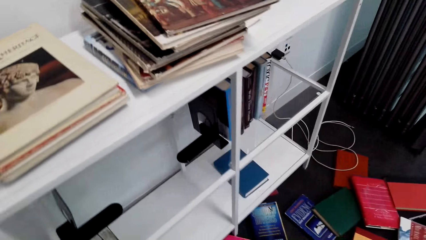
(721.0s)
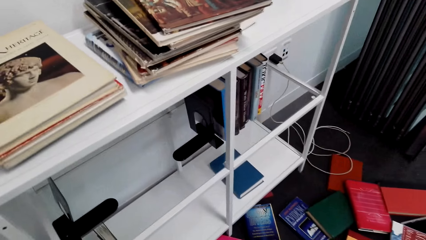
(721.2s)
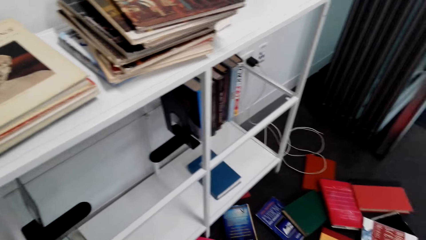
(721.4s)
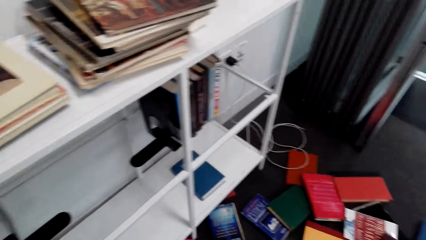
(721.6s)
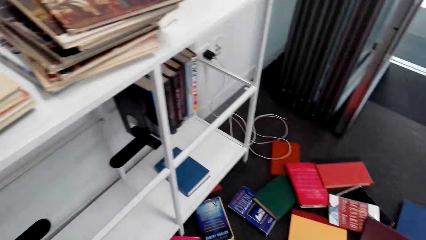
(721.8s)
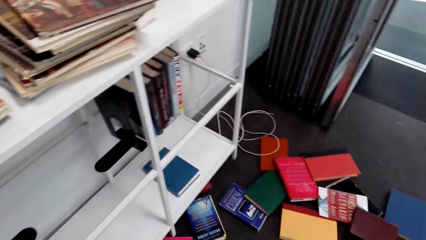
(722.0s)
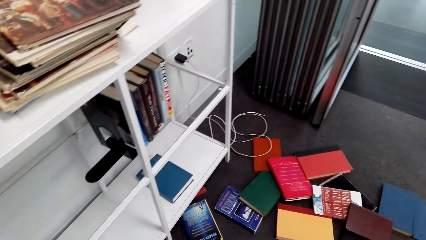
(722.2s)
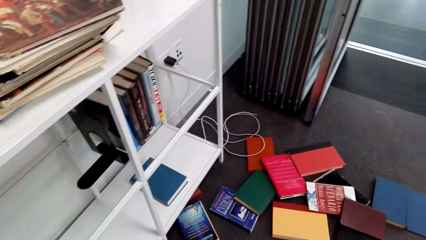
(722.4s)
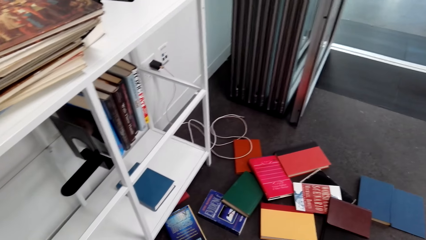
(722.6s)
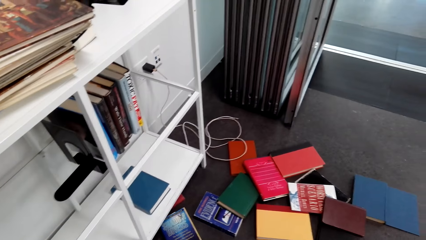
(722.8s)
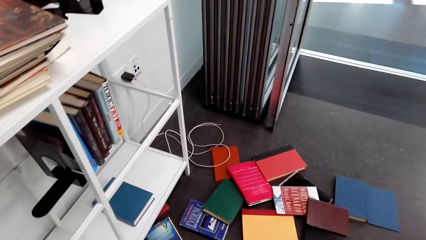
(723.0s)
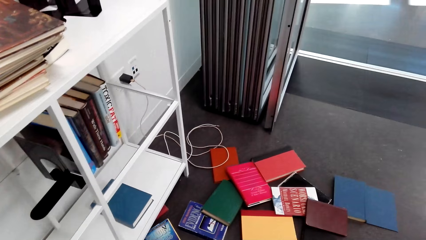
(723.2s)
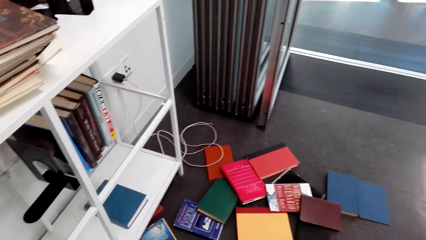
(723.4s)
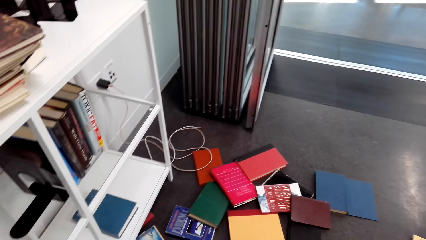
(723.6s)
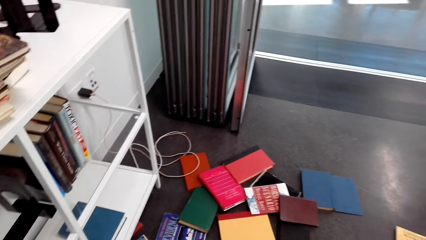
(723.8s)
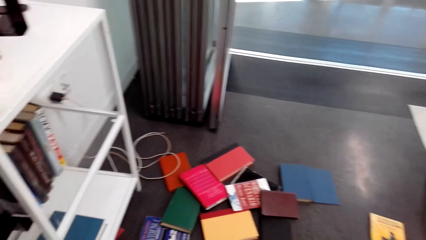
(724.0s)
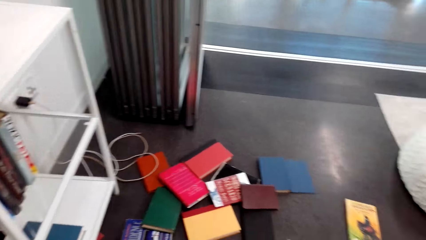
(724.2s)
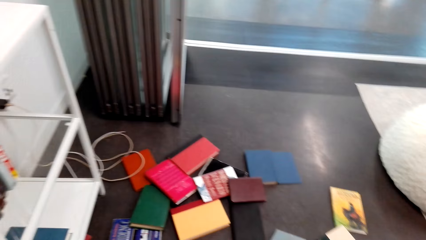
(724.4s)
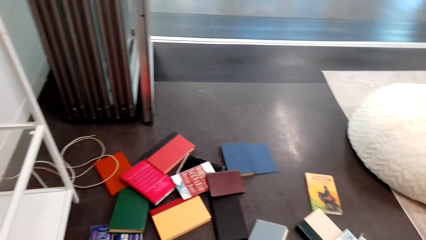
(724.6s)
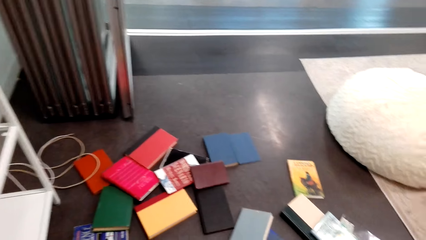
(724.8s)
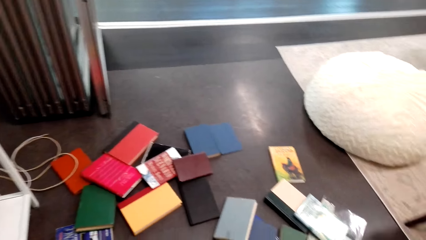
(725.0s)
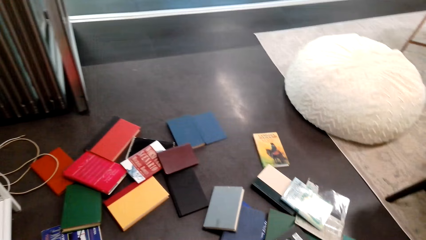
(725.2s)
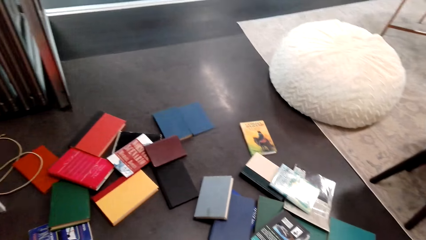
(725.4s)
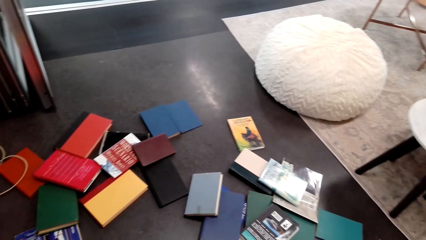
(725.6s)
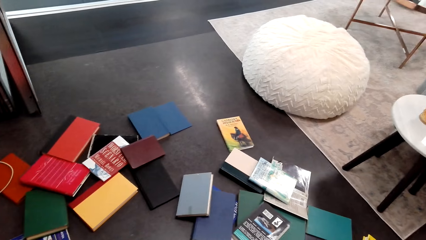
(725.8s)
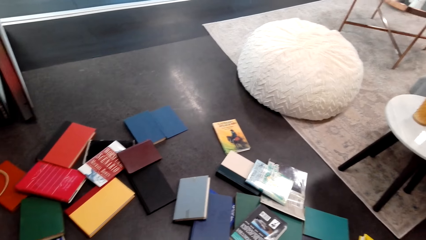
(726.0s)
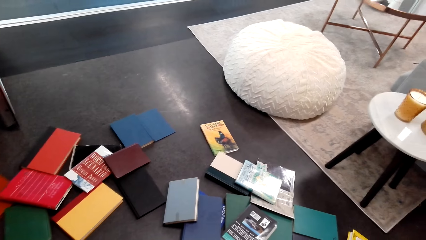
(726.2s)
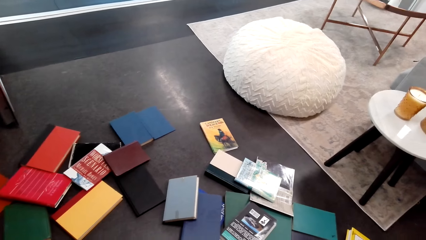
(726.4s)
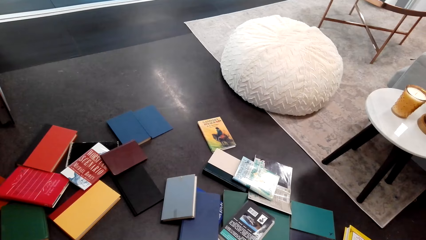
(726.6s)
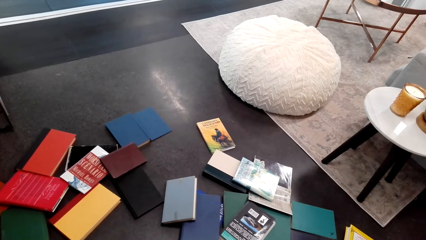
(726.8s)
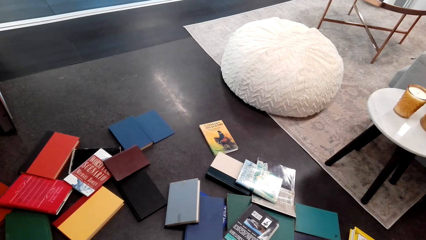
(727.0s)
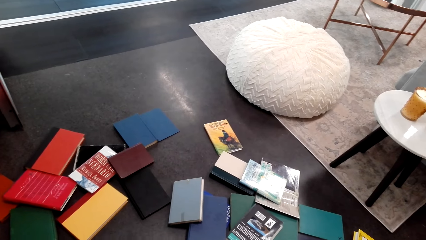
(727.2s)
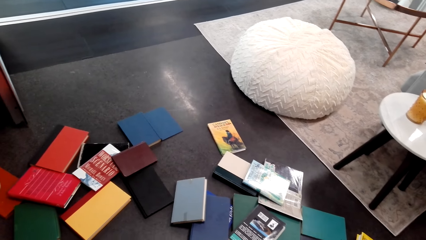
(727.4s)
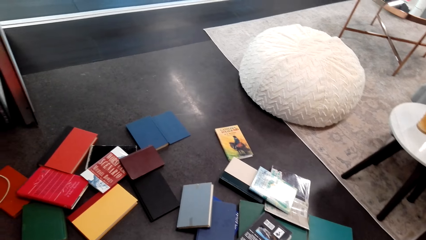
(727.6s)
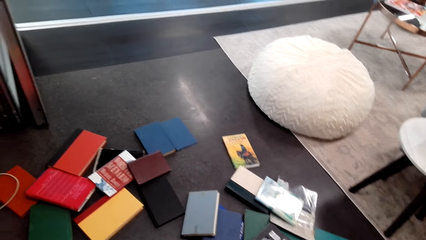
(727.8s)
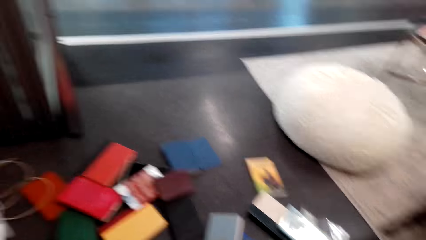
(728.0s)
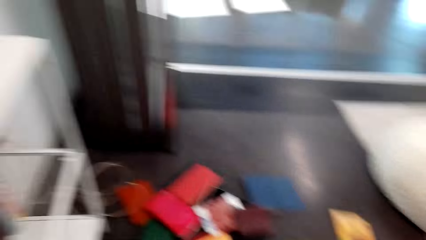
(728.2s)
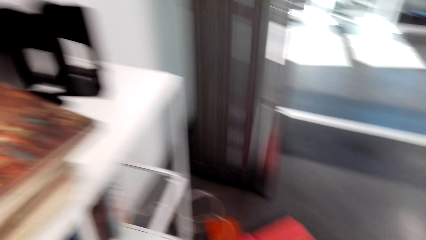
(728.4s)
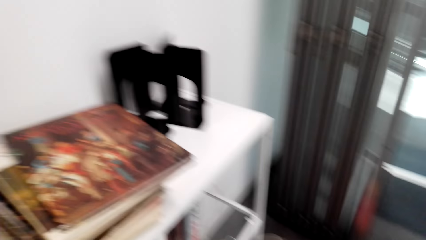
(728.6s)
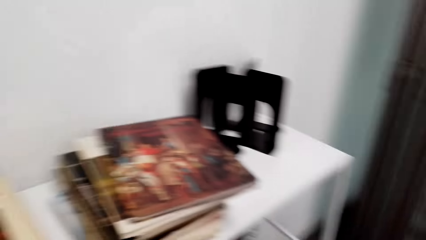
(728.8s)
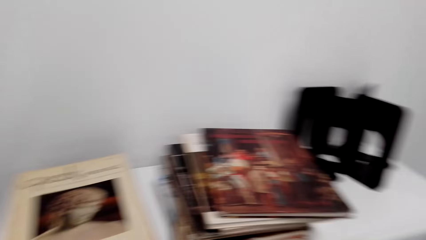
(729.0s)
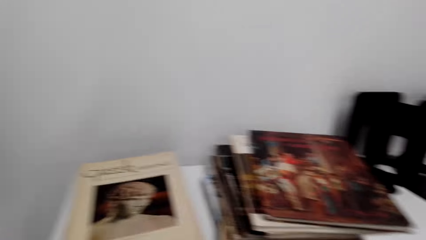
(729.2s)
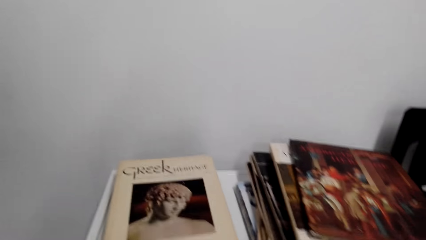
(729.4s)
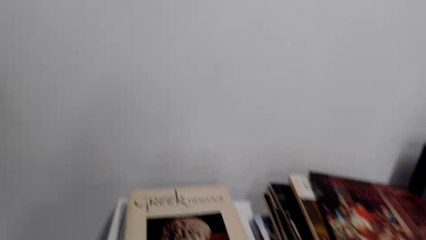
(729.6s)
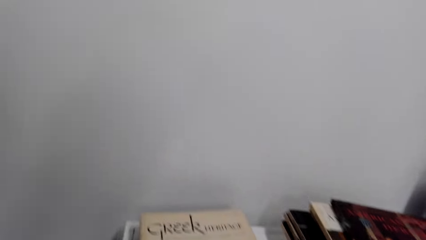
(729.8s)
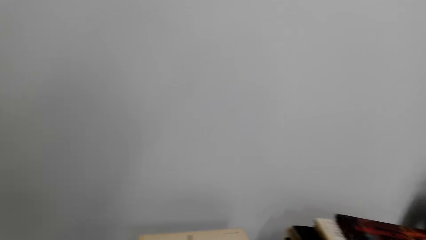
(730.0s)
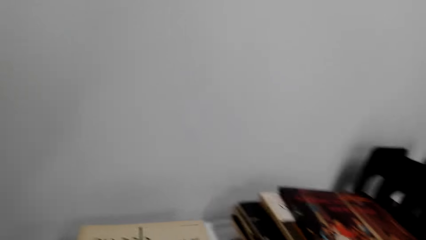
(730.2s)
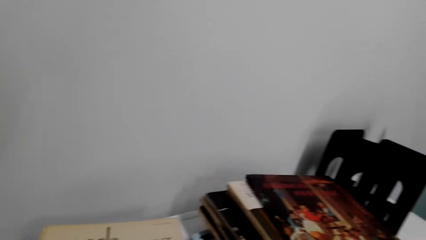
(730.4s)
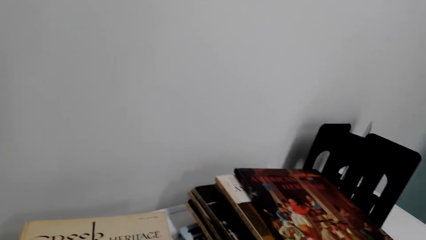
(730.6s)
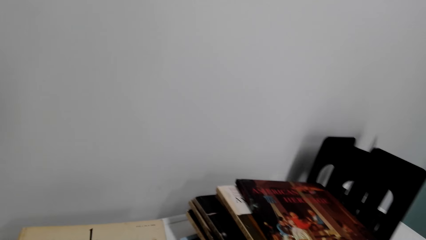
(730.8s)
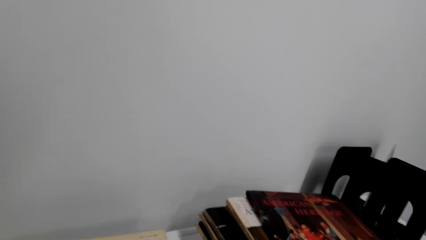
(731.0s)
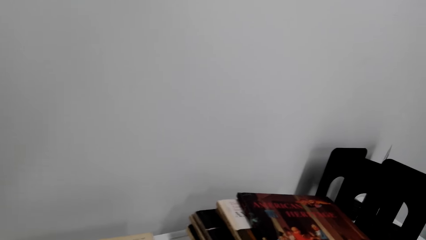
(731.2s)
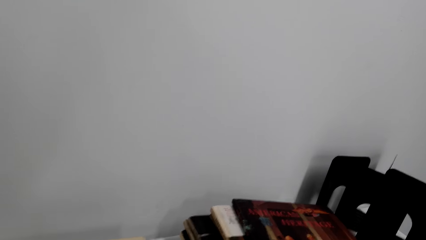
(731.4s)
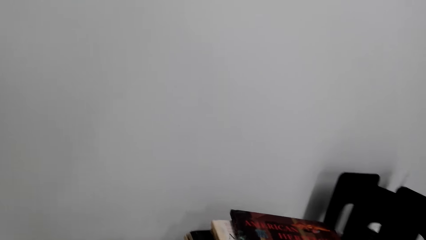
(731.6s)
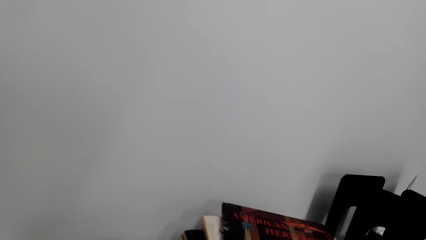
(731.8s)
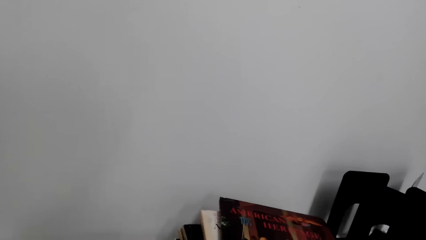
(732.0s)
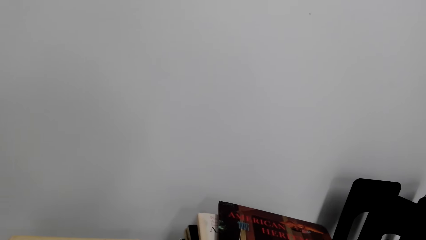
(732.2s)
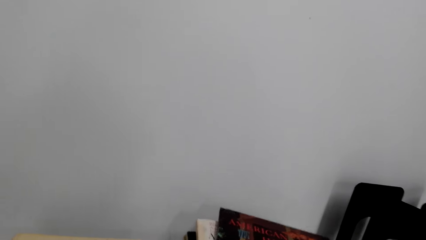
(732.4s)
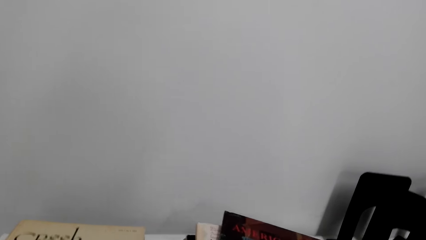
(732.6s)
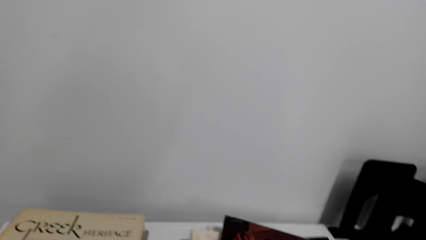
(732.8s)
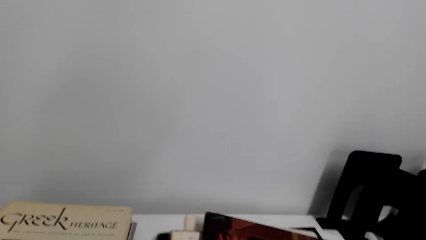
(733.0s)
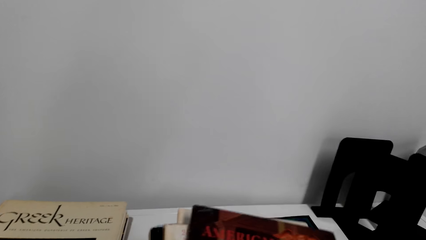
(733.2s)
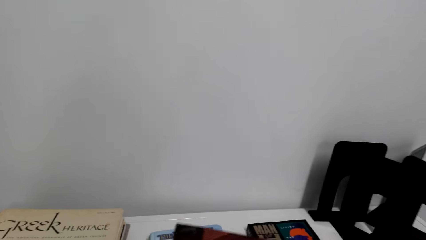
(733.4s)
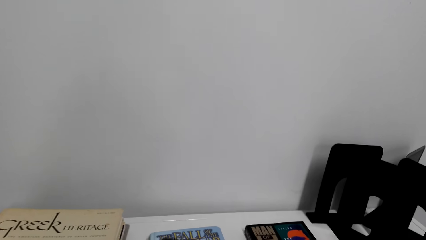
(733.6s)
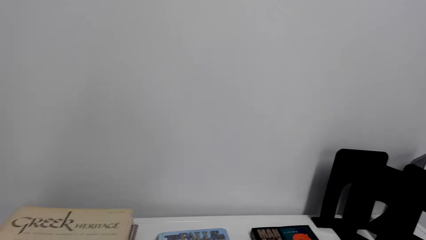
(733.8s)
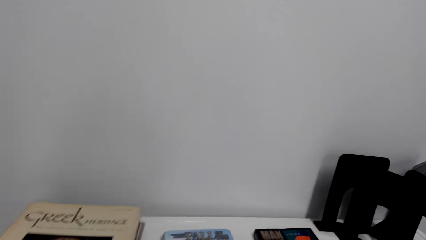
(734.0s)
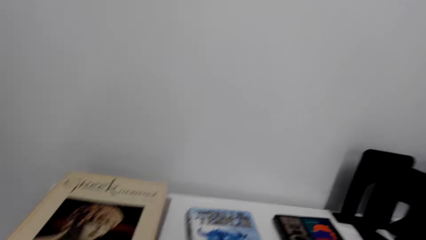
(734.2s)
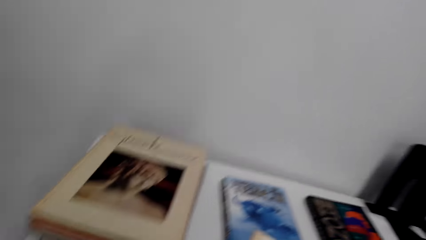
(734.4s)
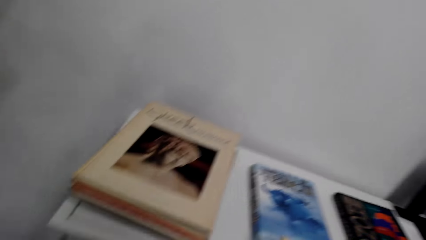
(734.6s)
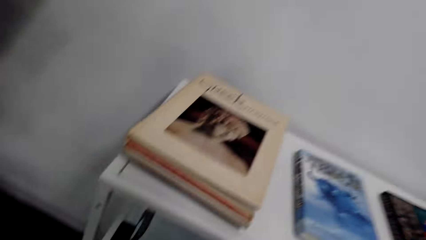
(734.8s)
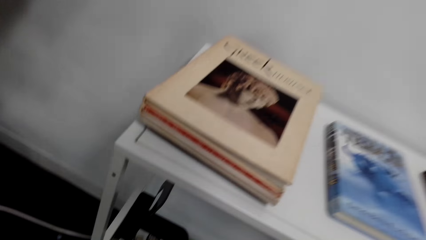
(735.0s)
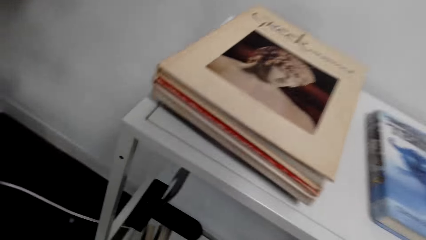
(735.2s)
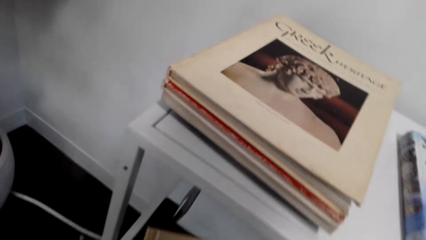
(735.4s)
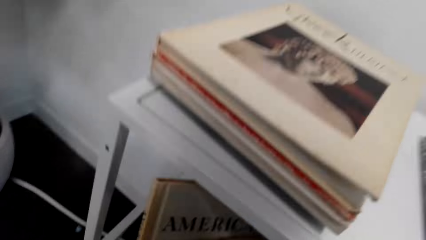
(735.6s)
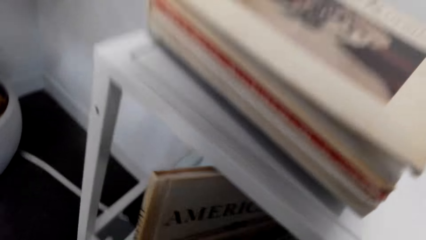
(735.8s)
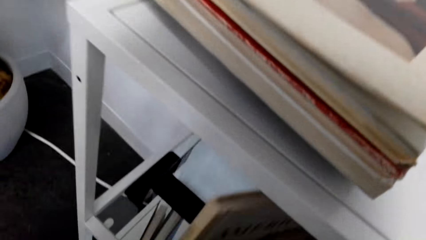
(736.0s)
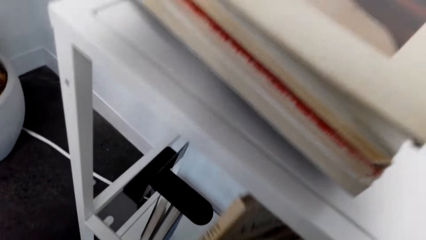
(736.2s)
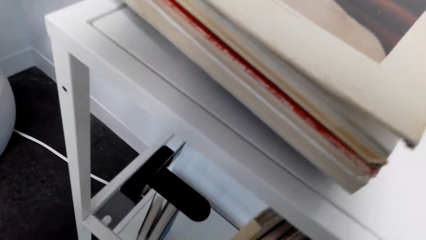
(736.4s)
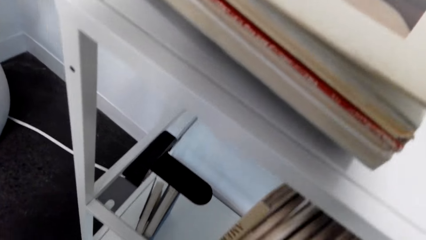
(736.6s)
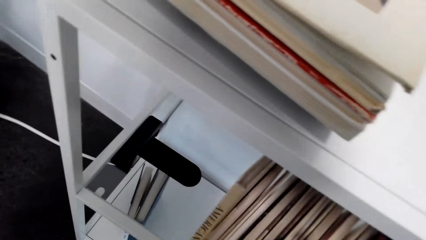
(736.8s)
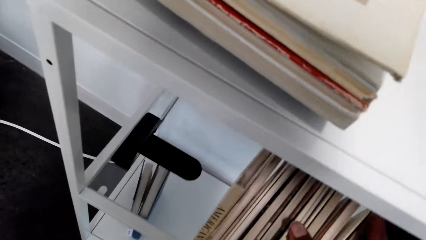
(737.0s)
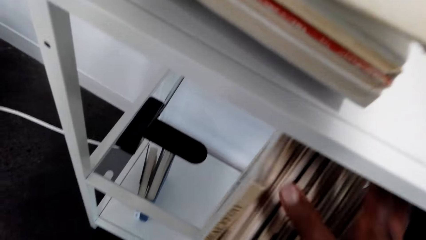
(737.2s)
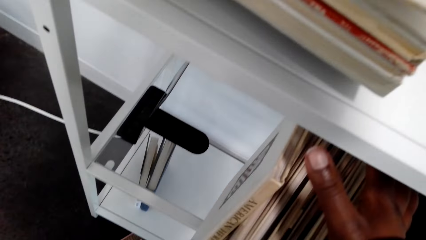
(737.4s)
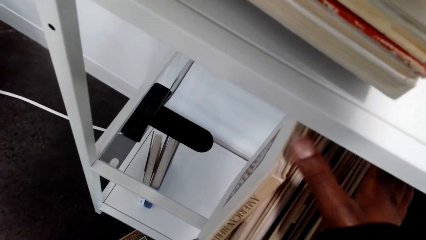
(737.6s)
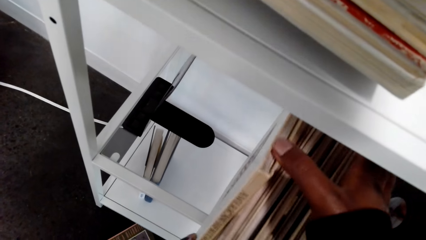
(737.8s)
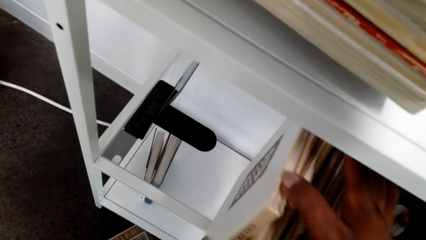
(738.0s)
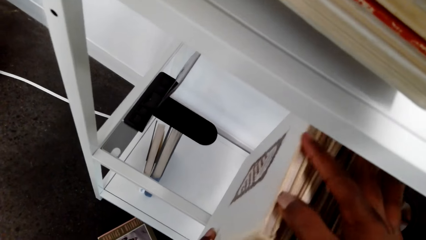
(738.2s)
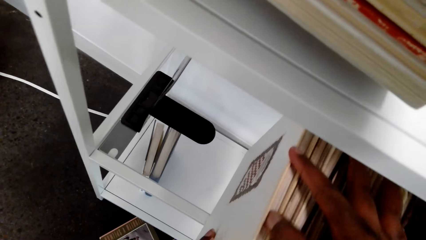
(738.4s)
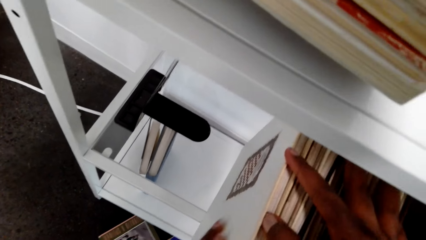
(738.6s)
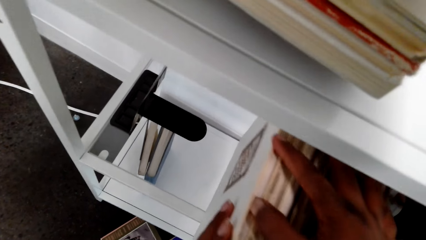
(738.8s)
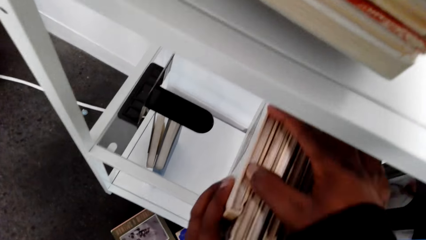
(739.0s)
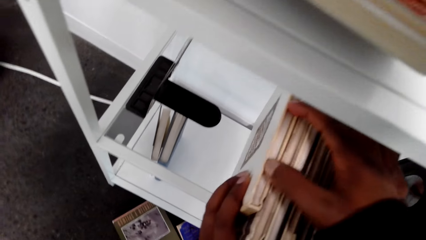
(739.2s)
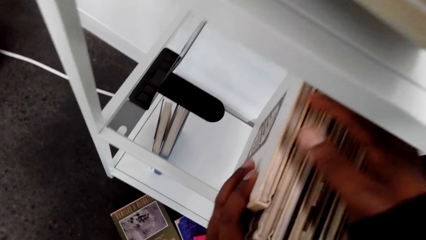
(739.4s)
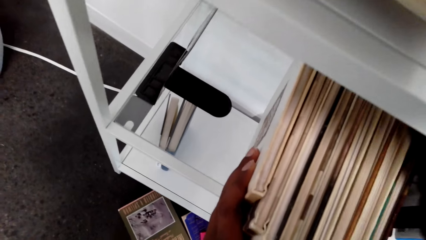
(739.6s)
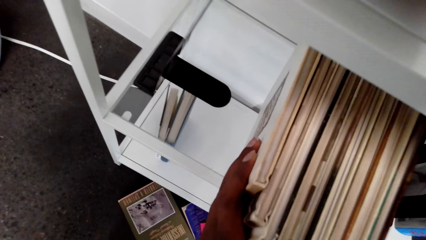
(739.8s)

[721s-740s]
The camera wearer looks around on the floor. They look around on the bookcase. They pick up books on the bookcase. They put the books in the bookcase. They adjust the books in the bookcase.
